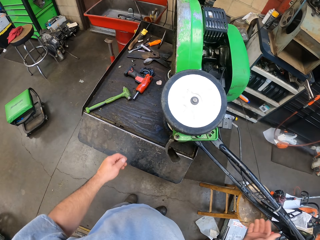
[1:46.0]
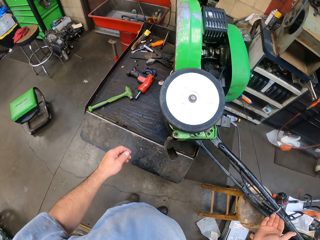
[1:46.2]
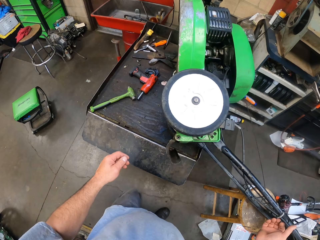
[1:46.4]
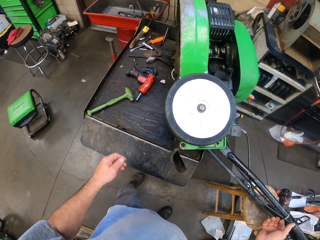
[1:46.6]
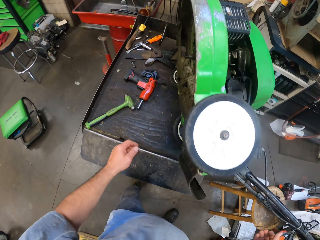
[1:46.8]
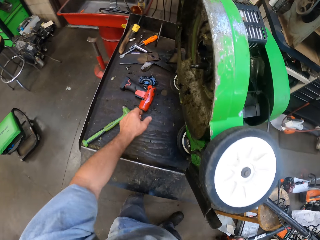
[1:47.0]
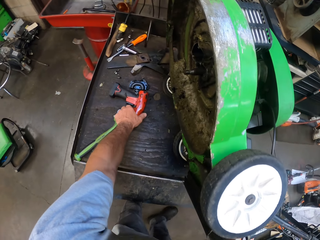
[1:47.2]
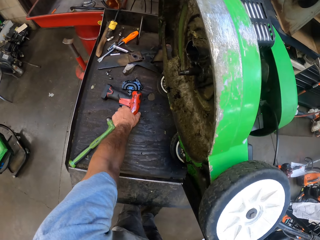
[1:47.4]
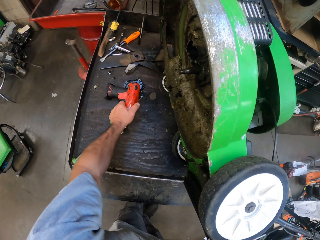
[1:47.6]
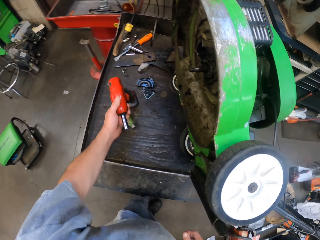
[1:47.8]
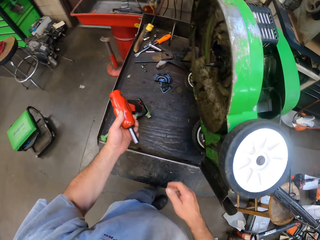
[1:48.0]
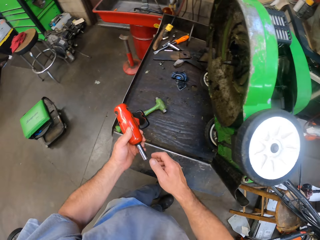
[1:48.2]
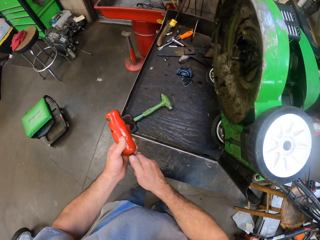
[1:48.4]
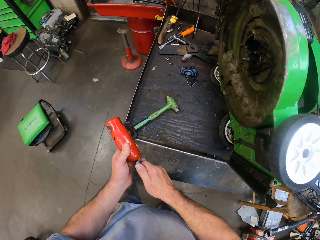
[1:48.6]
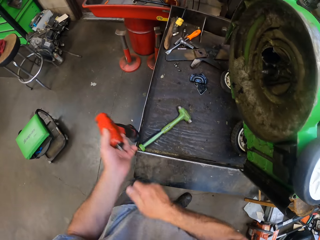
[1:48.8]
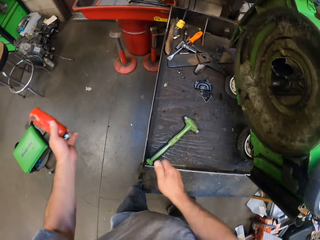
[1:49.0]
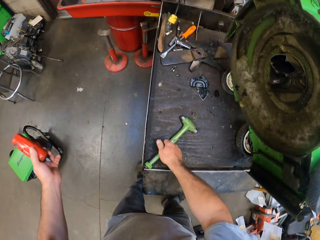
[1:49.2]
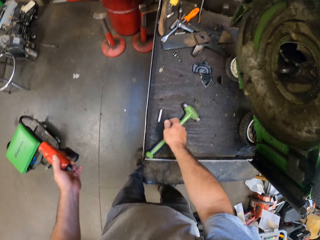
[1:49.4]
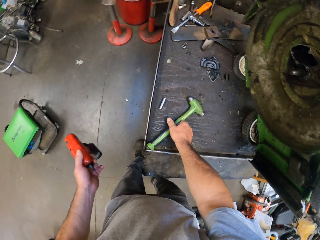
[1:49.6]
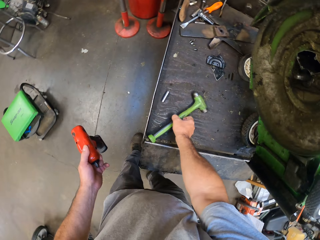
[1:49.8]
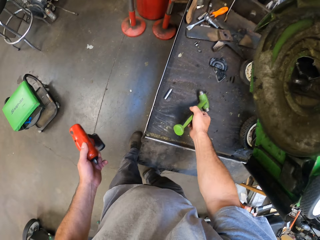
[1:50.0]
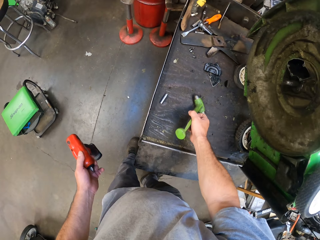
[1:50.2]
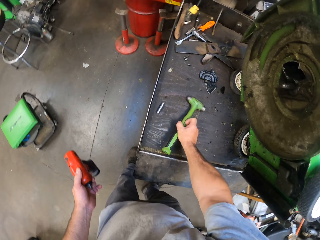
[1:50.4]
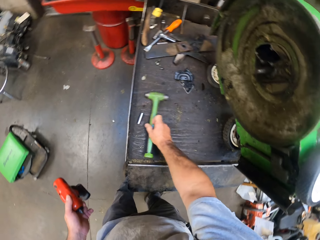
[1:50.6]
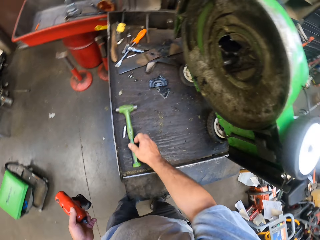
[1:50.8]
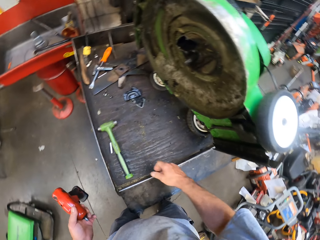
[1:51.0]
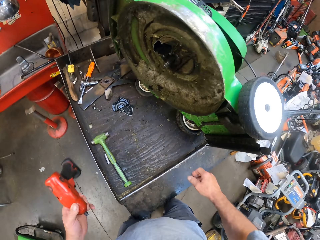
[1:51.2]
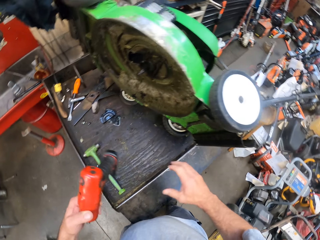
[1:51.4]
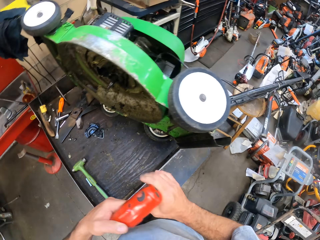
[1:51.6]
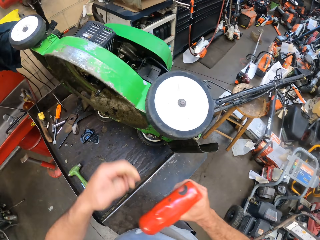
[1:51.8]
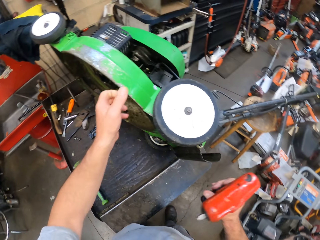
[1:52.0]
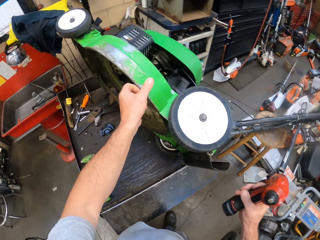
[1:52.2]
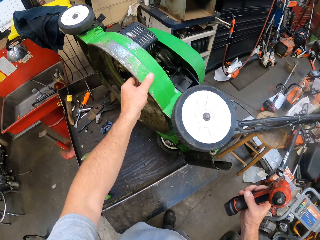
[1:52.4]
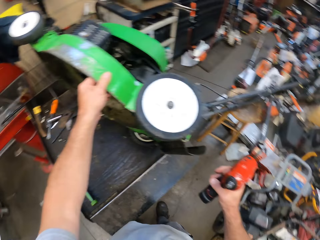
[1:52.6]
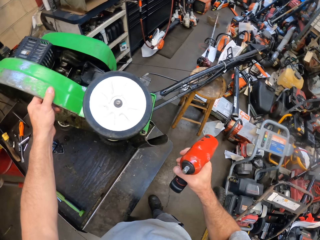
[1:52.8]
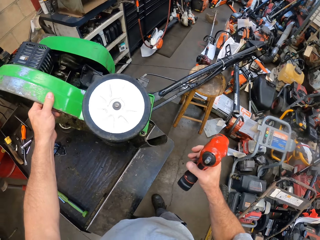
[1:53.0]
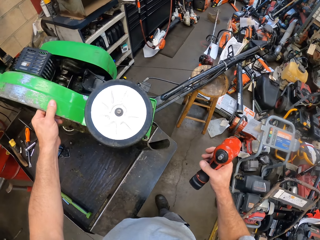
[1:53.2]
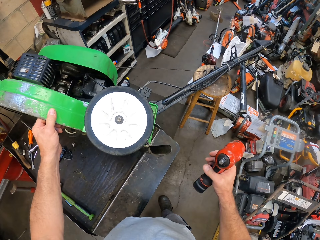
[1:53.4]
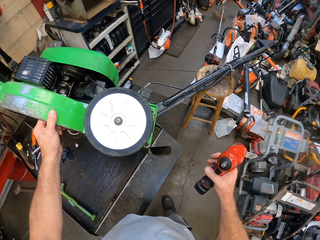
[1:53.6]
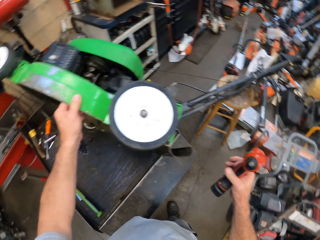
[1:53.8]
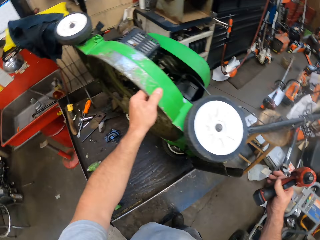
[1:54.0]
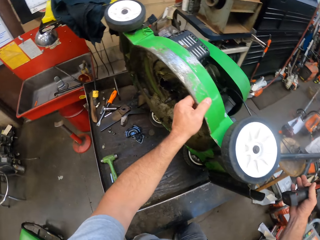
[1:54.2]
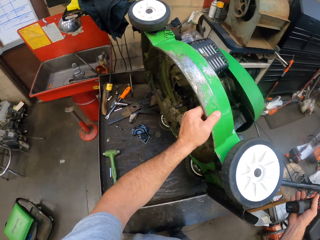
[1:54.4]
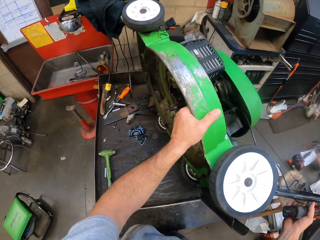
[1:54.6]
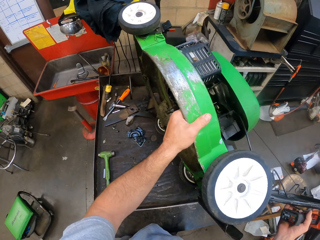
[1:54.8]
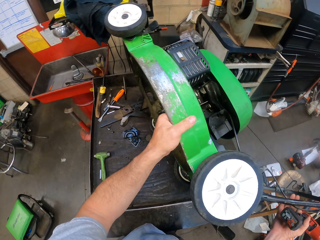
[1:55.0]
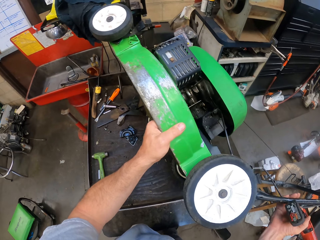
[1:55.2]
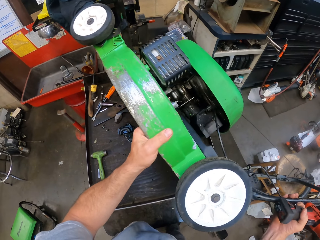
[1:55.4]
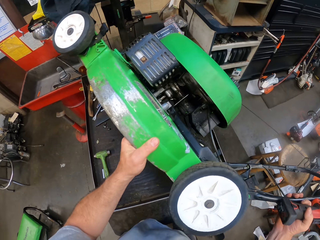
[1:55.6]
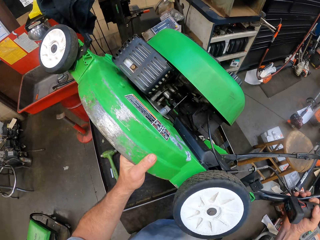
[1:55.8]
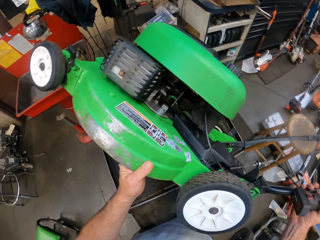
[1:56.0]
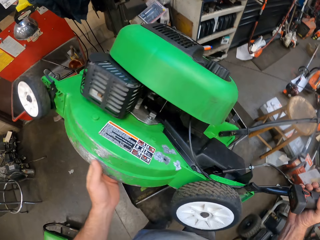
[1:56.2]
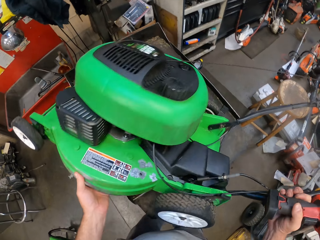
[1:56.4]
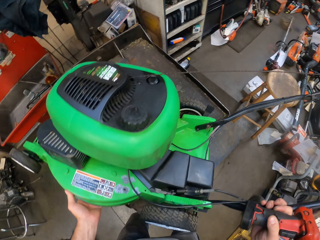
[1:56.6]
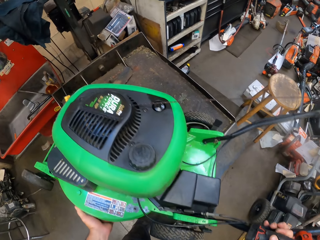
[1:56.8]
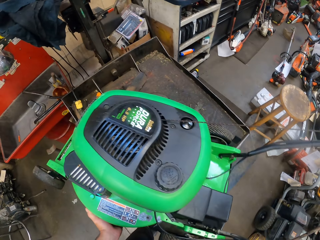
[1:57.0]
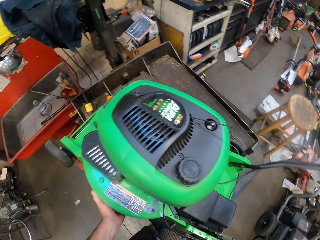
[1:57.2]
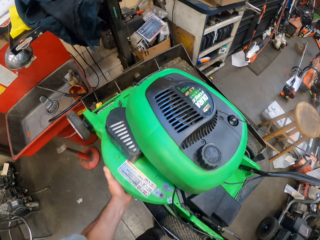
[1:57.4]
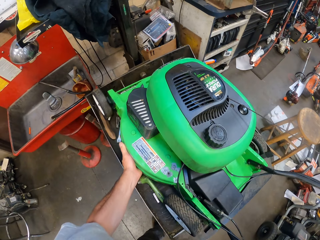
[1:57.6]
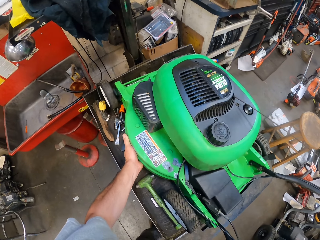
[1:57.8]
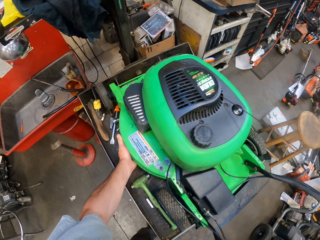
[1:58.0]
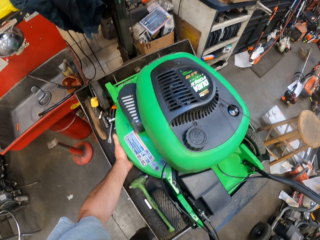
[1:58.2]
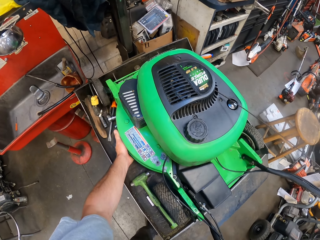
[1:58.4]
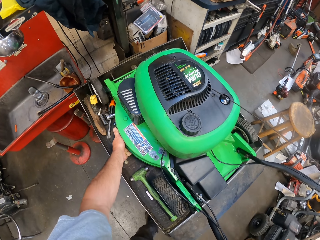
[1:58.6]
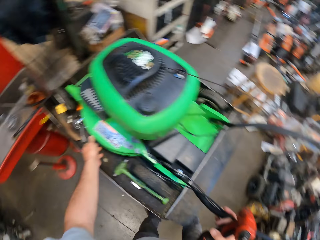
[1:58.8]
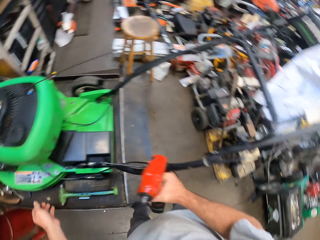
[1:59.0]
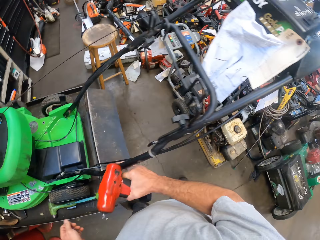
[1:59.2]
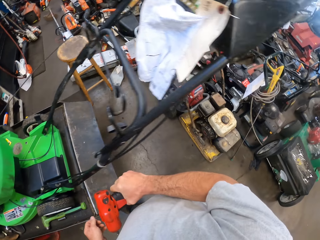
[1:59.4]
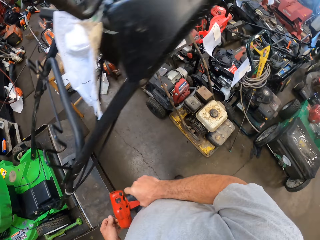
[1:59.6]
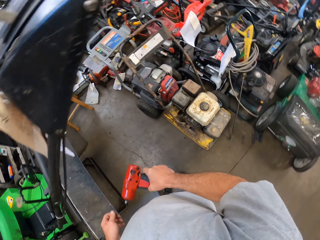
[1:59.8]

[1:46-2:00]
The camera wearer picks up a cordless wrench from a workstation. He removes a drill bit from the cordless wrench. He drops the drill bit on the workstation. He lifts a hammer on the workstation. He drops the hammer on the workstation. He moves the cordless wrench to his right hand. He holds the top part of a lawn mower with his left hand. He touches the lawn mower. He looks at the lawn mower. He lays the part of the lawn mower on the workstation.

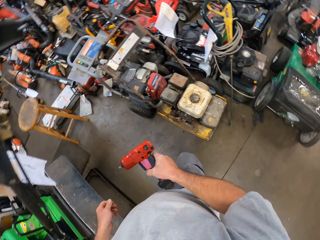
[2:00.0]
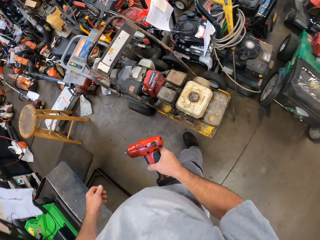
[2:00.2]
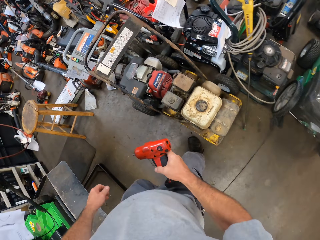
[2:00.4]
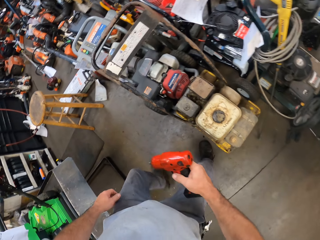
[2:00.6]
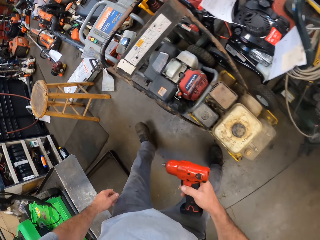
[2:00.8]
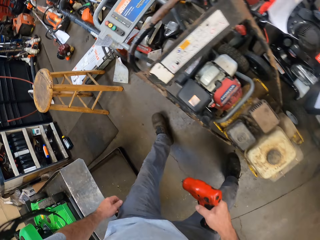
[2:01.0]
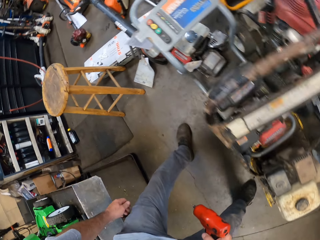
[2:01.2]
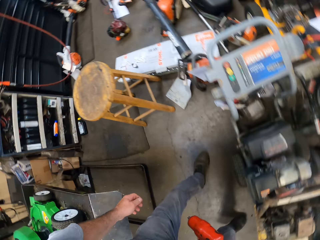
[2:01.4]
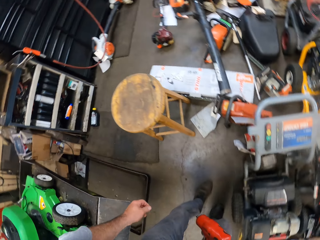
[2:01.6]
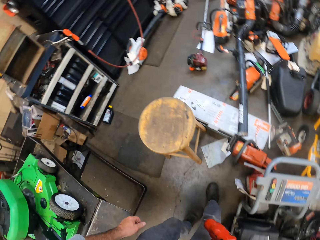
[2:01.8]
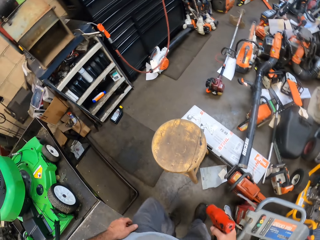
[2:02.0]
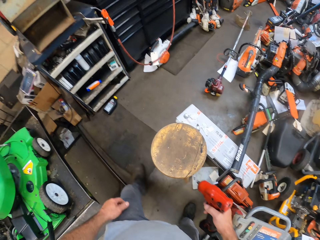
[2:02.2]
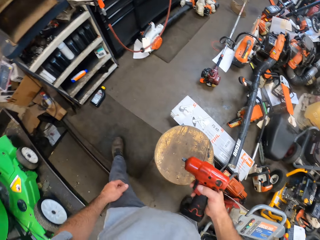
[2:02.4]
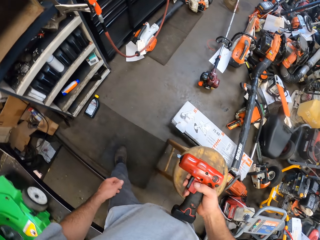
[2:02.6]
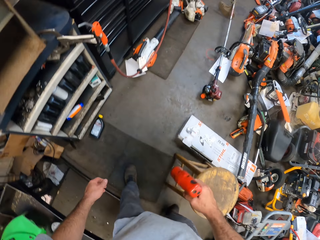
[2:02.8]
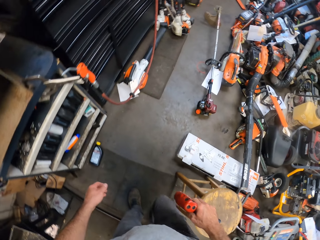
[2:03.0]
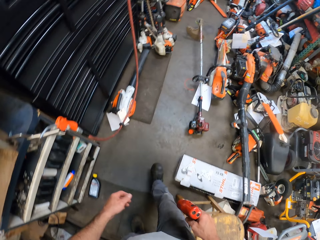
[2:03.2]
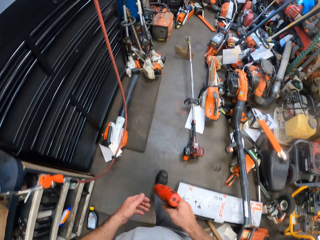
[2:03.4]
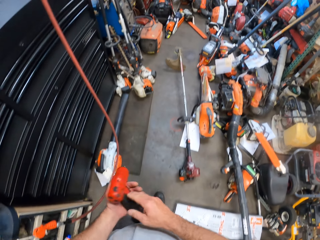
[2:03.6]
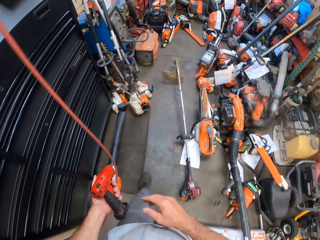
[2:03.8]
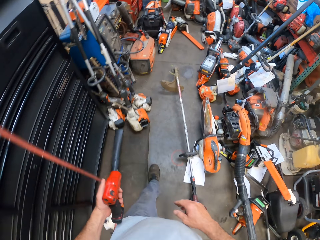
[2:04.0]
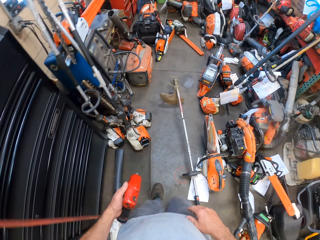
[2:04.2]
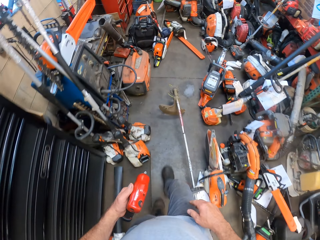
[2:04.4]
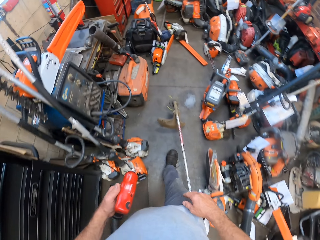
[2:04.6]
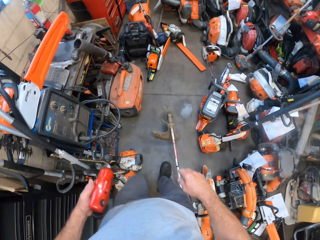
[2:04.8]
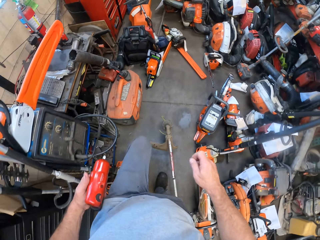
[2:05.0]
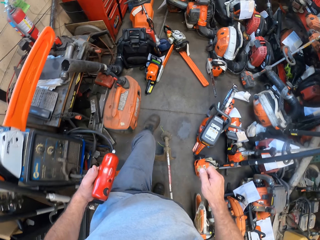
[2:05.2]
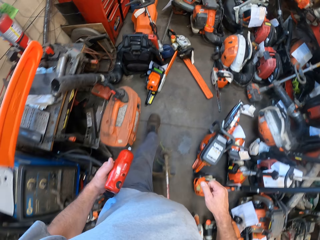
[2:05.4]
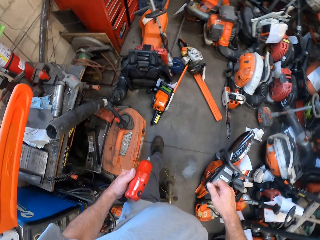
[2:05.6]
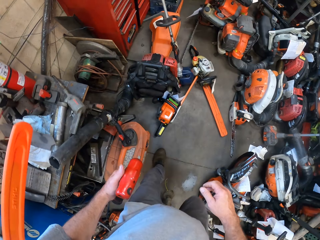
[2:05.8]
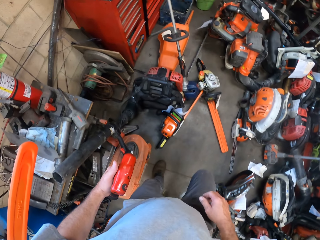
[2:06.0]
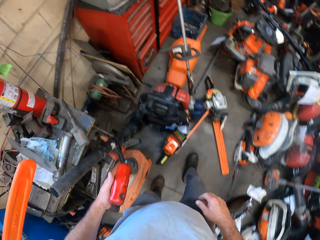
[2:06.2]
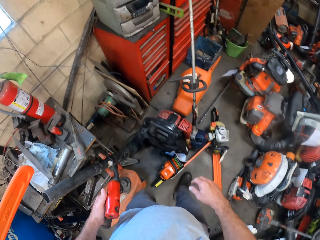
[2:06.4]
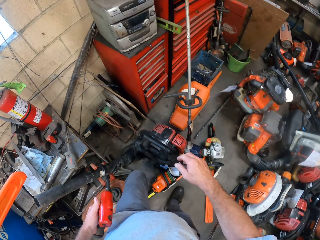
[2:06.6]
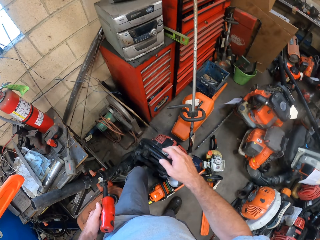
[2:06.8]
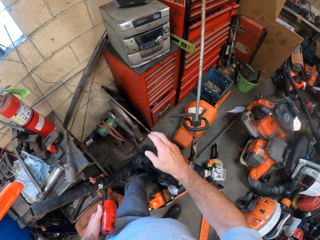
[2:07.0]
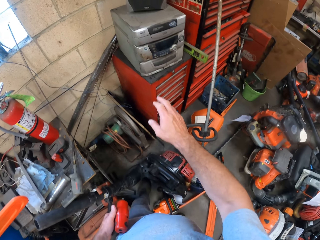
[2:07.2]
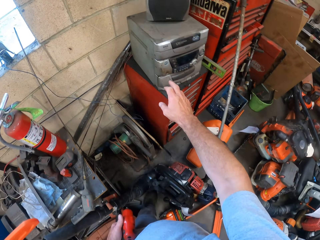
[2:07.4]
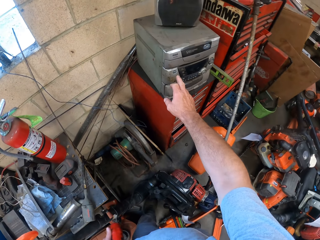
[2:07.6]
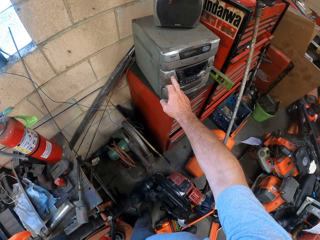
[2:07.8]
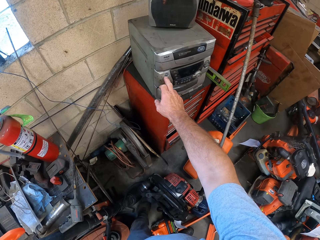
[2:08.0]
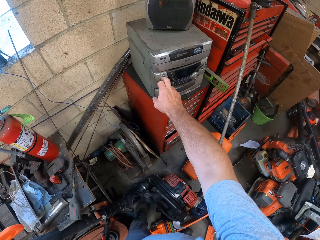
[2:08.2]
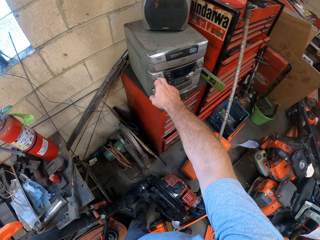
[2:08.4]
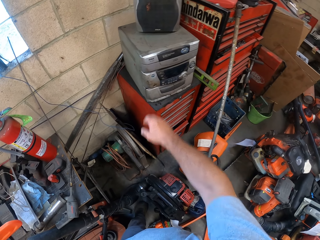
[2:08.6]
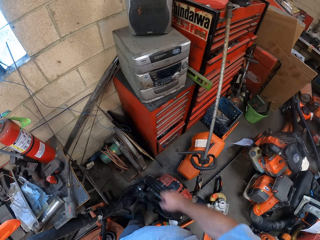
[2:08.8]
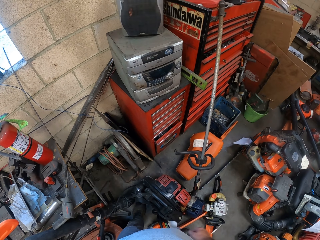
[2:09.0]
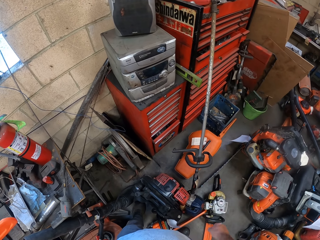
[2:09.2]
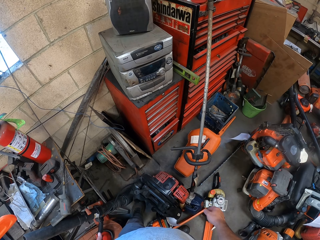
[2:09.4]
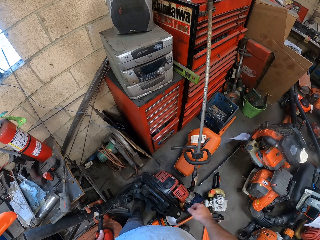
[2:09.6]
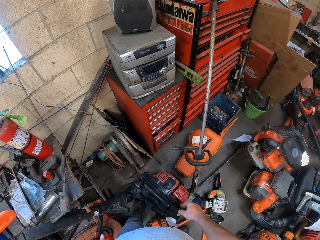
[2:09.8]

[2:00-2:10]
The camera wearer walks to a stereo. He moves the cordless wrench to his left hand. He switches on the radio. He pushes a button on the stereo.
